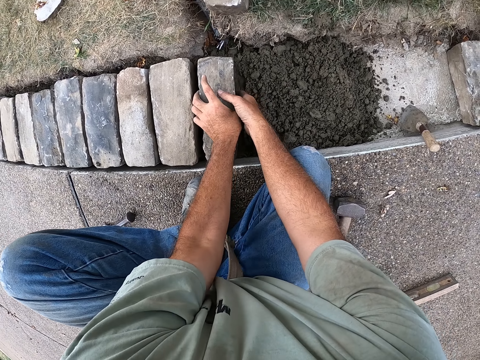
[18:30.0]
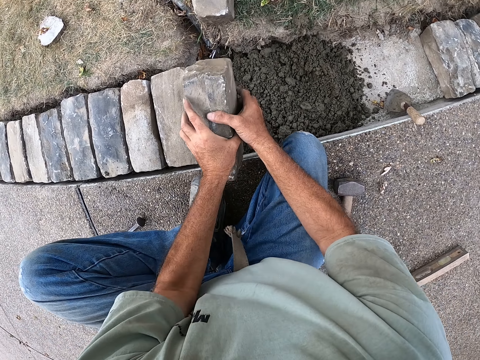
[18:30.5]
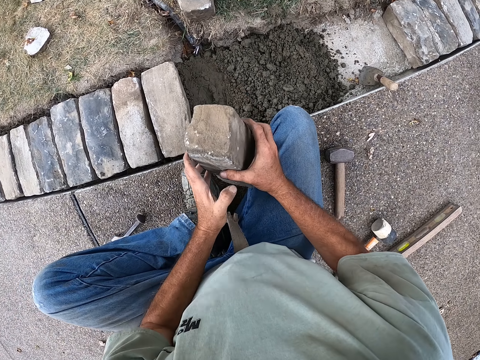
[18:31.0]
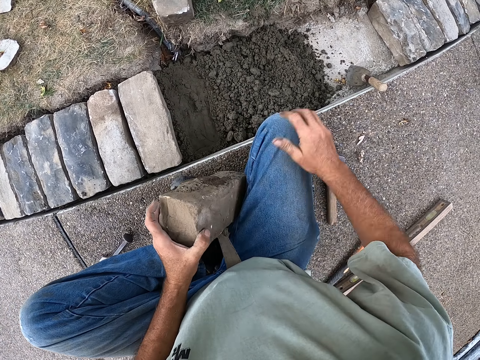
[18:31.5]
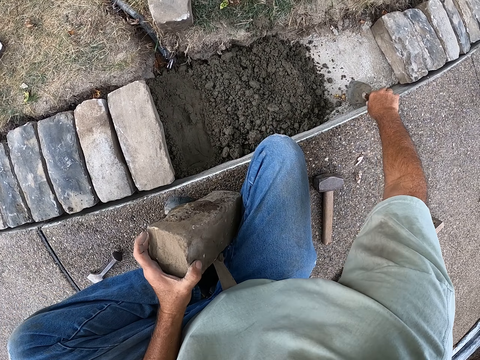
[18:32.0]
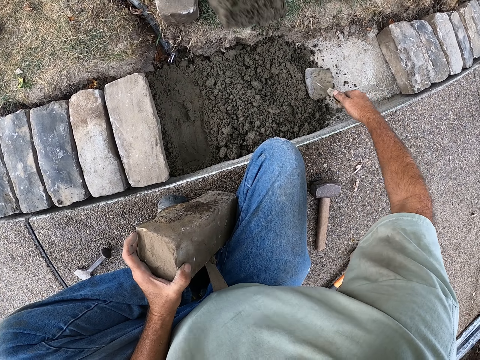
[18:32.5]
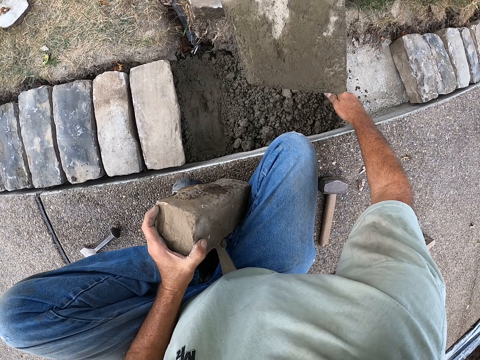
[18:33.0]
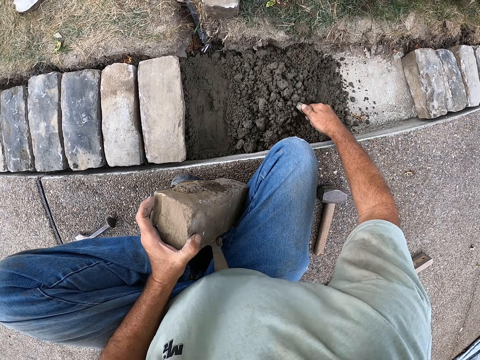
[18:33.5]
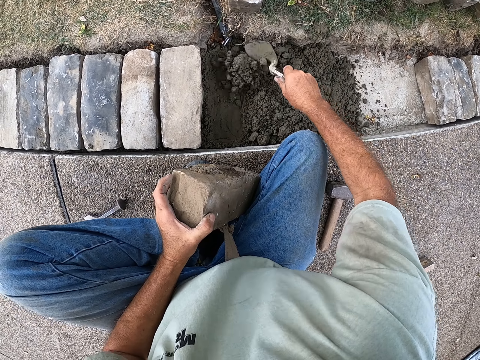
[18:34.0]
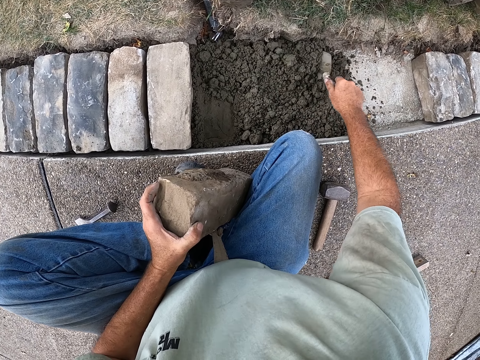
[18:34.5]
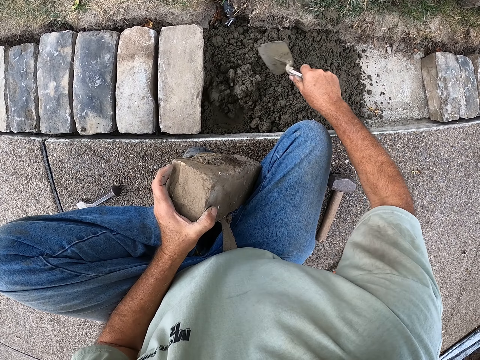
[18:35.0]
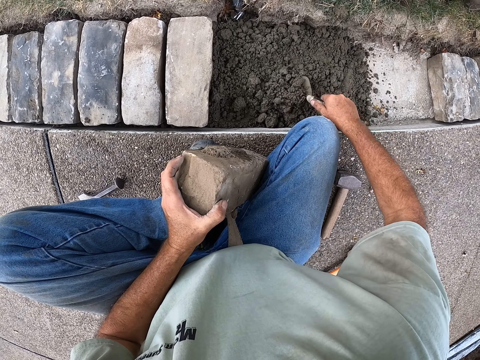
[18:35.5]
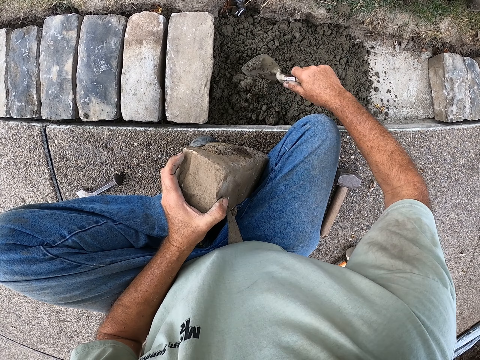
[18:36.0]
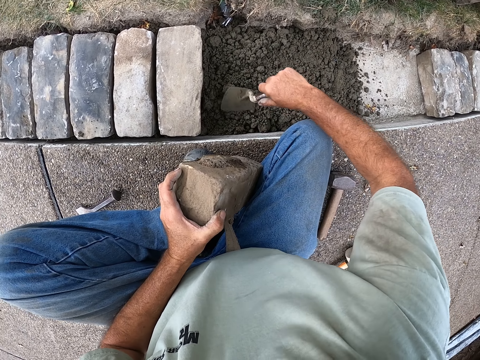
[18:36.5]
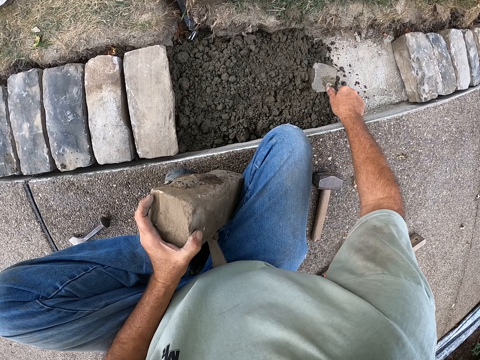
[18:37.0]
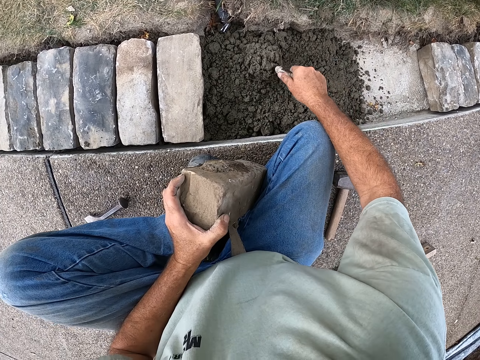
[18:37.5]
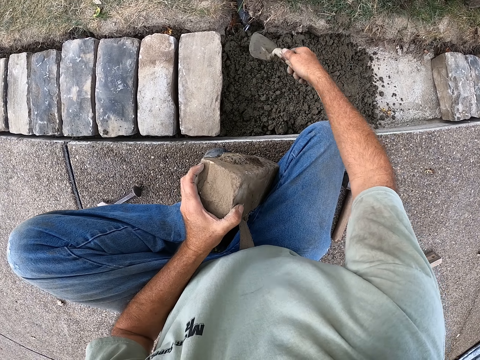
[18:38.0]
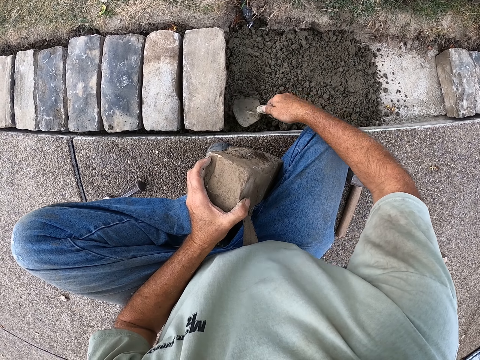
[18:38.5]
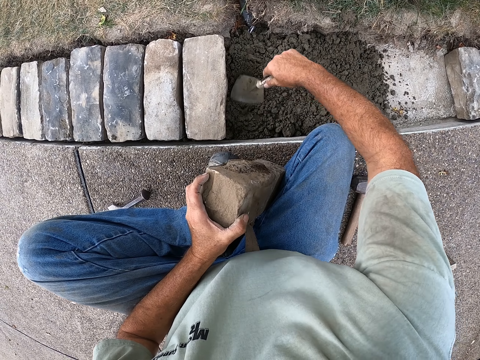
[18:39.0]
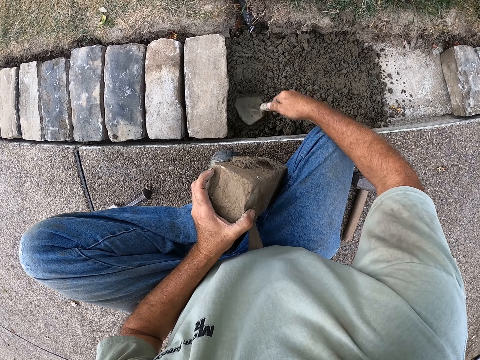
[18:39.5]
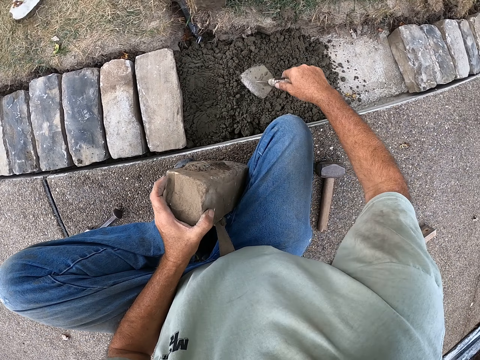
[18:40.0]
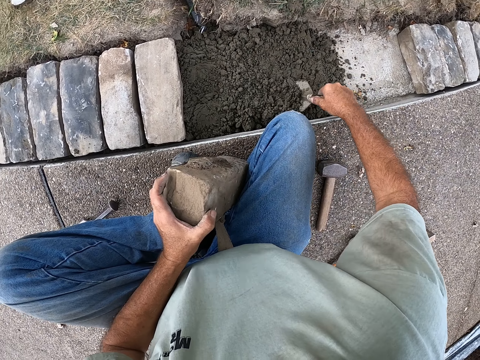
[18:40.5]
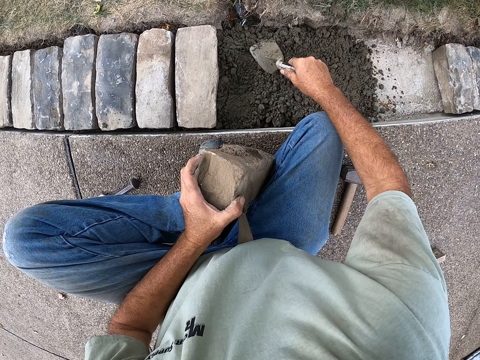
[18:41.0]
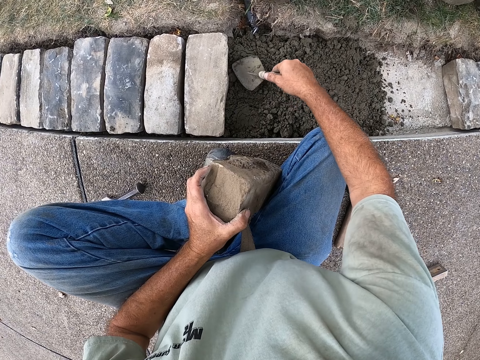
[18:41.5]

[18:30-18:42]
The camera wearer removes a brick from the sand and holds the brick. They pick up the trowel. They spread sand with the trowel. A man puts the sand between the bricks. The camera wearer mixes the sand.

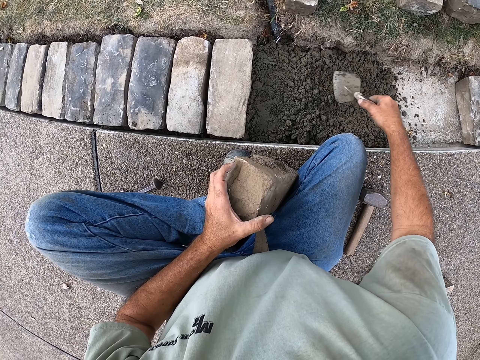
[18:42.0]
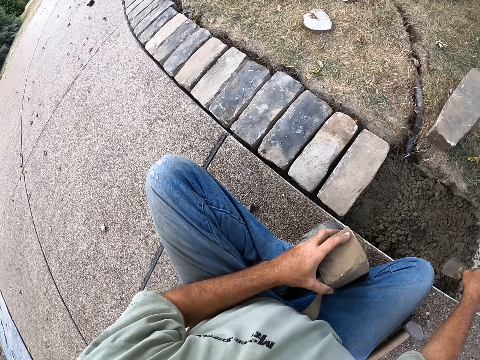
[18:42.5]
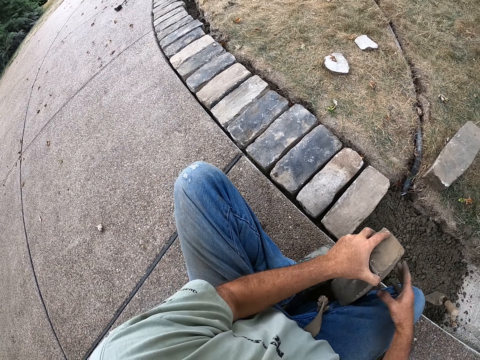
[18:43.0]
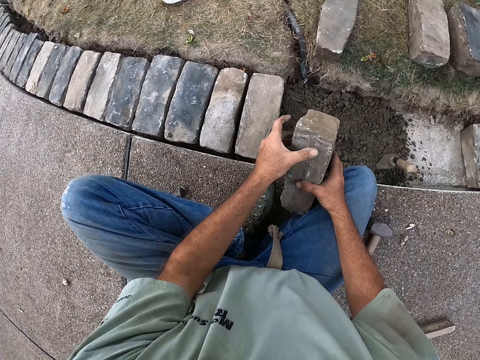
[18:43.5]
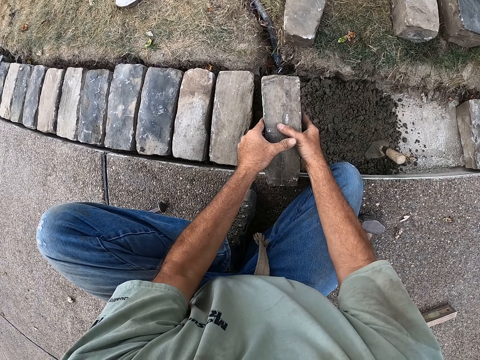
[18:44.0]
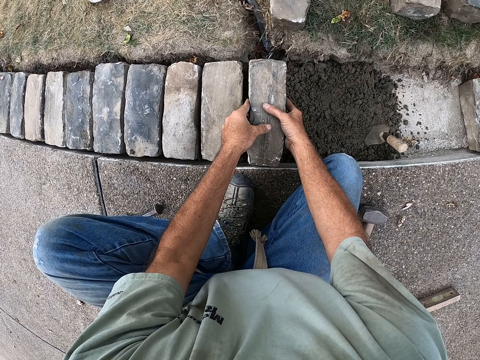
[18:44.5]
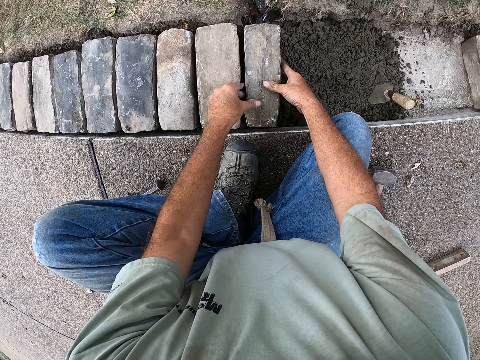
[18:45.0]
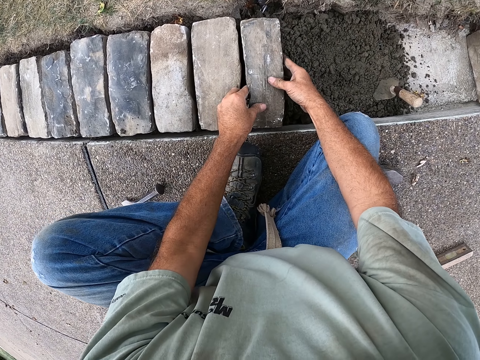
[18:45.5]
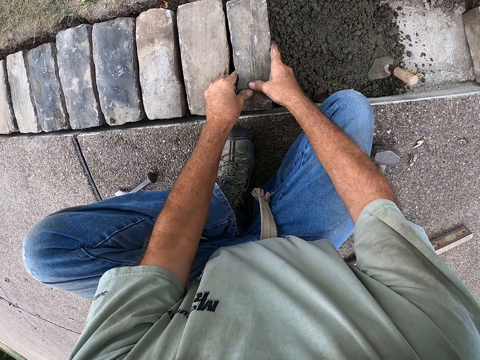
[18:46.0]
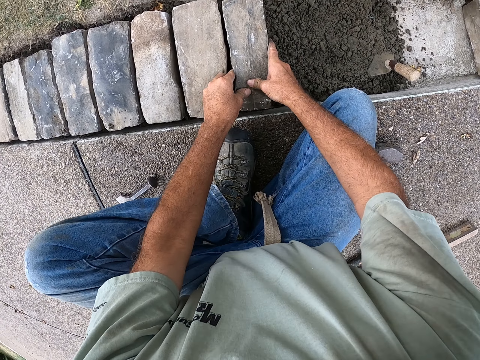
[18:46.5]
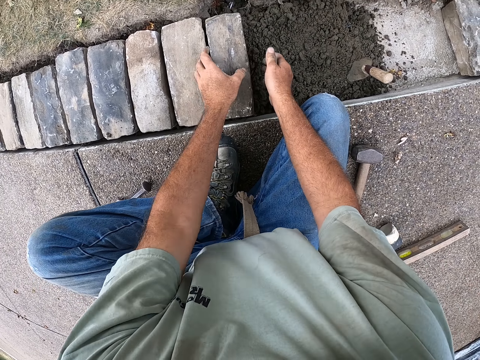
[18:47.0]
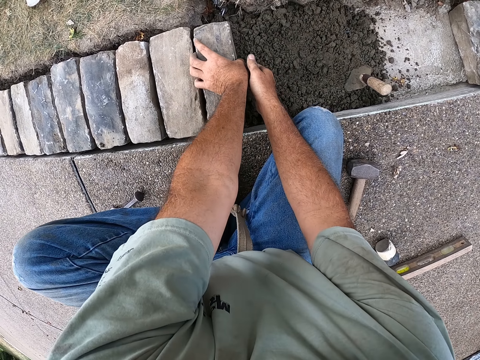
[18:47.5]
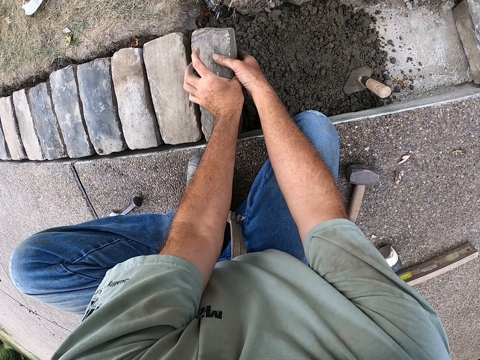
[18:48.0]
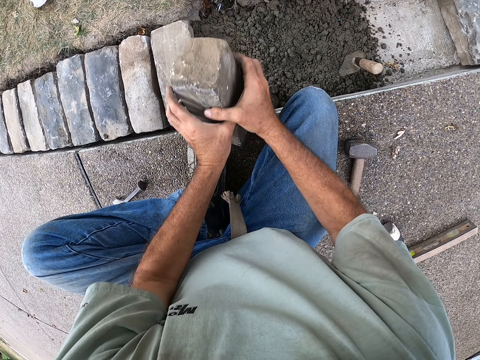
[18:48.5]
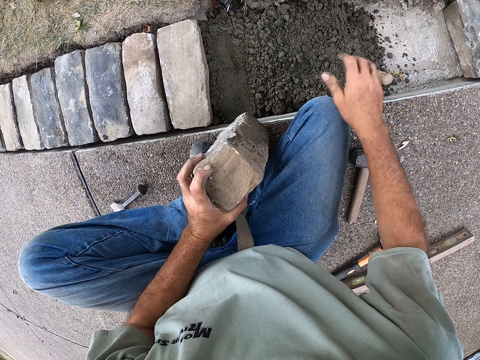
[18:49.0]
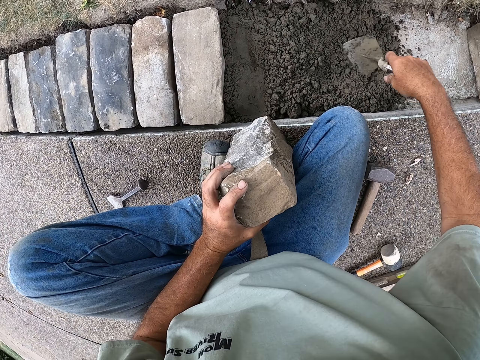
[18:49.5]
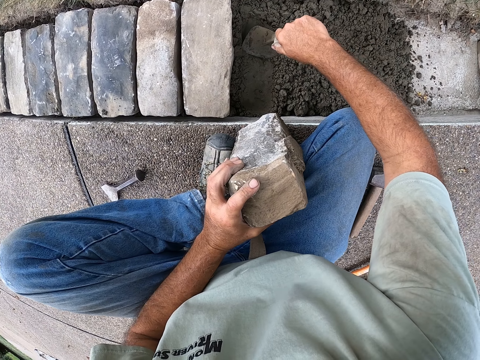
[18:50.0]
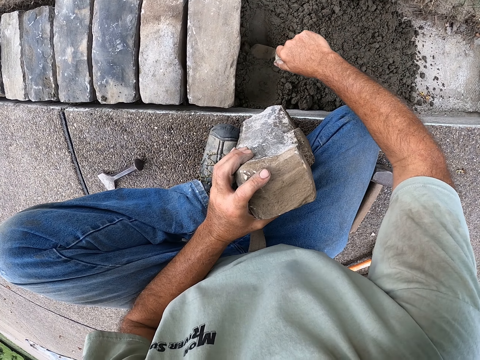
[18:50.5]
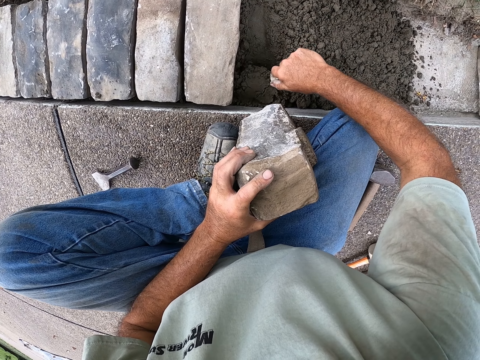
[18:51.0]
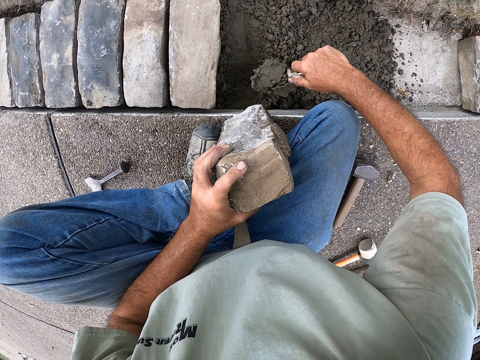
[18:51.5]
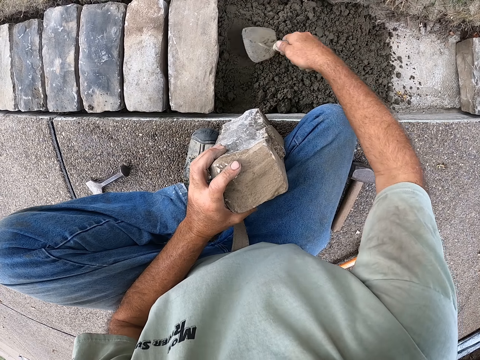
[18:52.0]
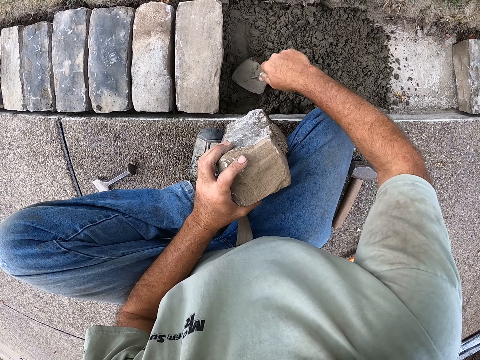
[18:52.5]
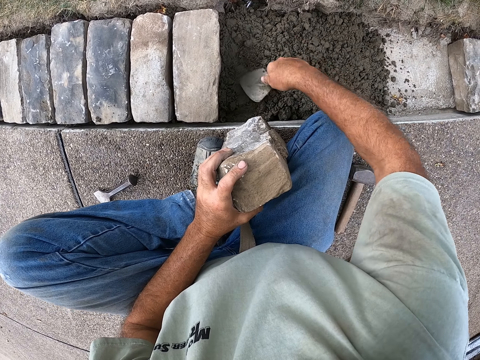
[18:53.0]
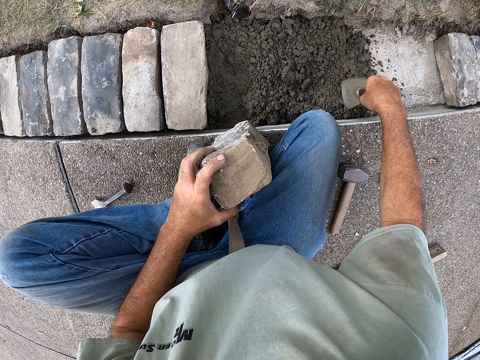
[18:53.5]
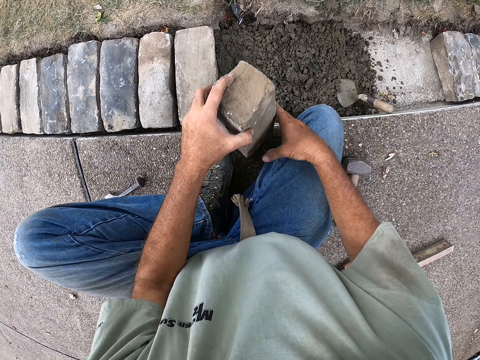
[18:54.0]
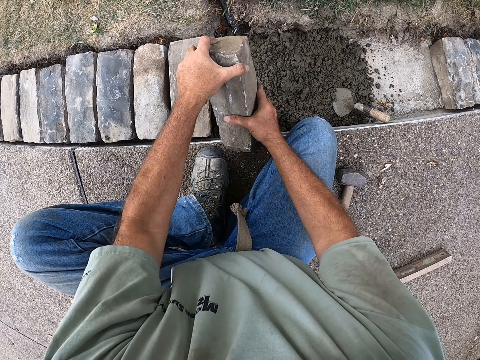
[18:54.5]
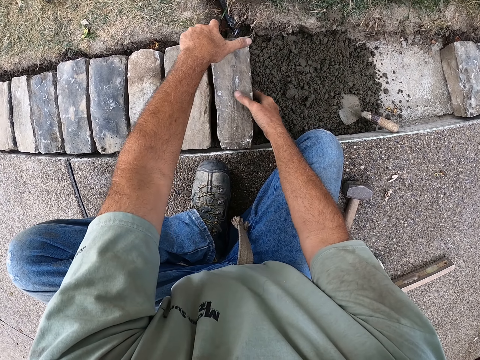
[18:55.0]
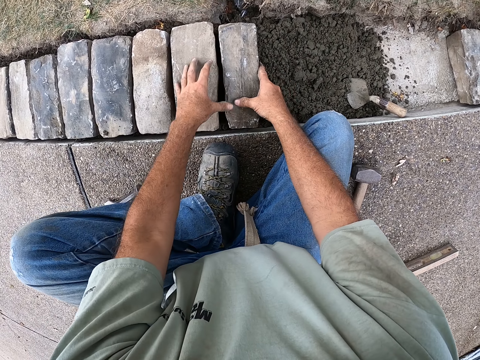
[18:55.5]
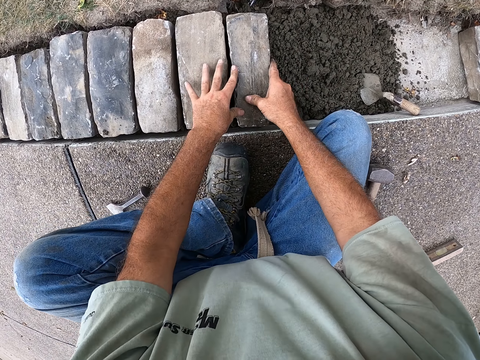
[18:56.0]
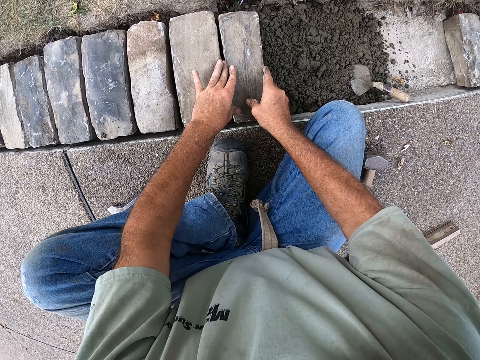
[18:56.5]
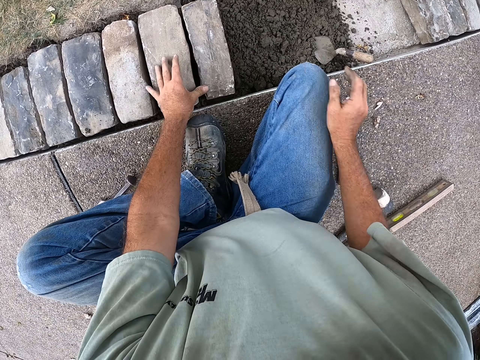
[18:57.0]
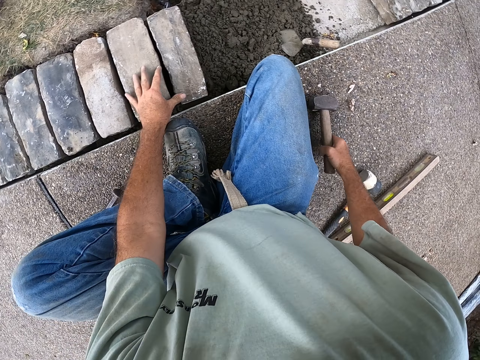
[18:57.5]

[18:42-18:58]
The camera wearer puts the trowel on the sand. They hold the brick. They put the brick on the sand. They fix the brick with hands. They hold the brick. They hold the trowel. They spread sand with the trowel. They scoop the sand. They pour the sand aside. They mix the sand. They put the trowel on the sand. They put the brick on the sand. They fix the brick with hands.
